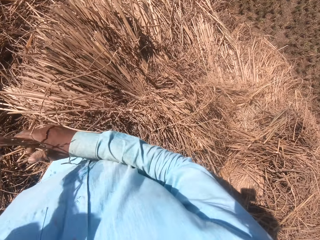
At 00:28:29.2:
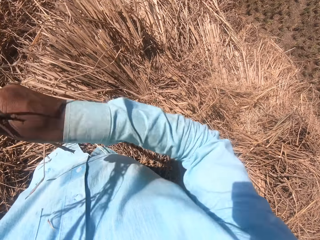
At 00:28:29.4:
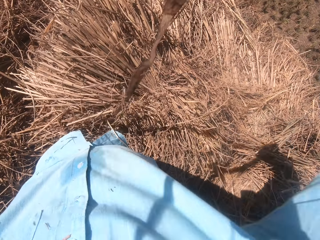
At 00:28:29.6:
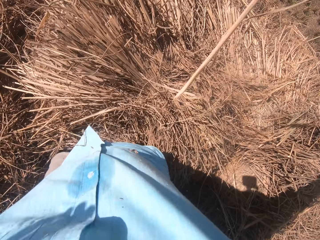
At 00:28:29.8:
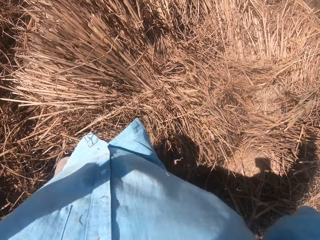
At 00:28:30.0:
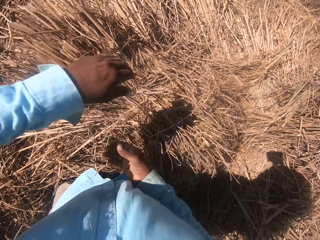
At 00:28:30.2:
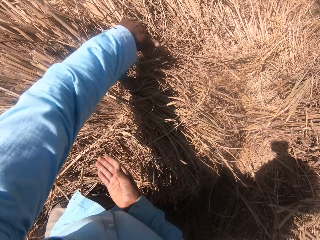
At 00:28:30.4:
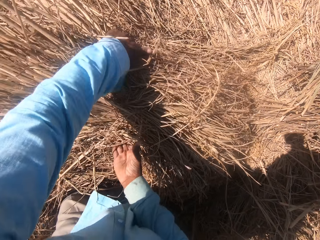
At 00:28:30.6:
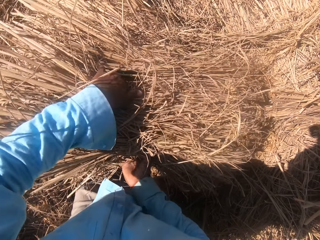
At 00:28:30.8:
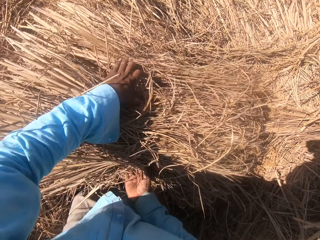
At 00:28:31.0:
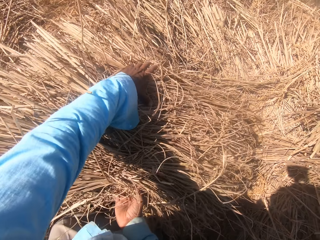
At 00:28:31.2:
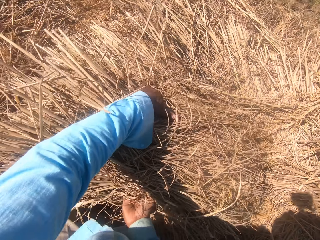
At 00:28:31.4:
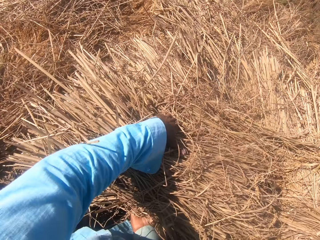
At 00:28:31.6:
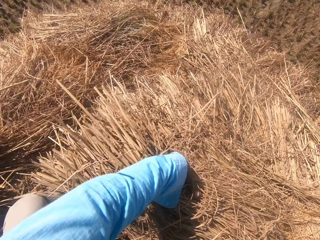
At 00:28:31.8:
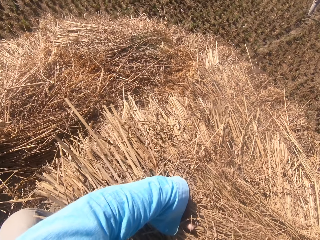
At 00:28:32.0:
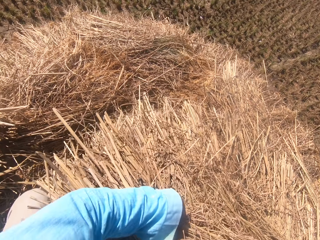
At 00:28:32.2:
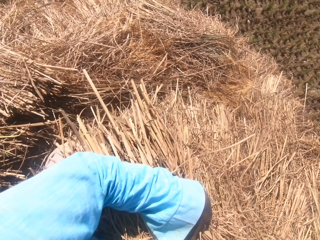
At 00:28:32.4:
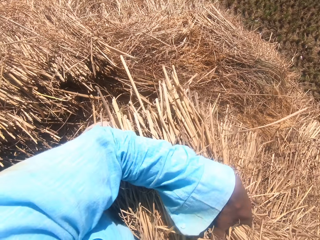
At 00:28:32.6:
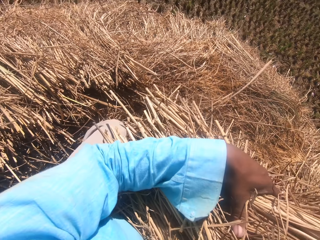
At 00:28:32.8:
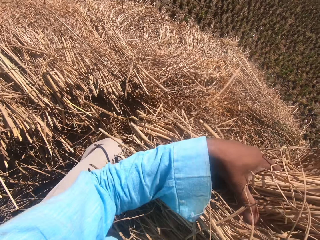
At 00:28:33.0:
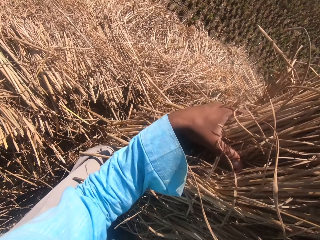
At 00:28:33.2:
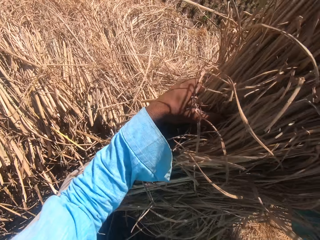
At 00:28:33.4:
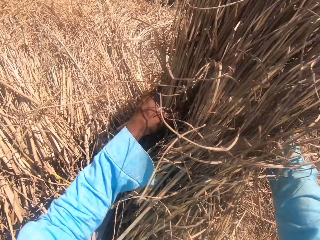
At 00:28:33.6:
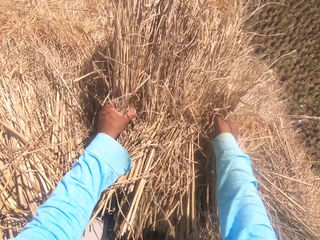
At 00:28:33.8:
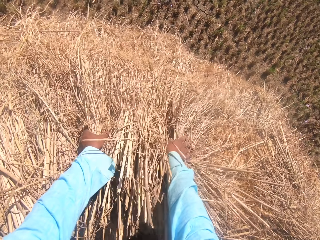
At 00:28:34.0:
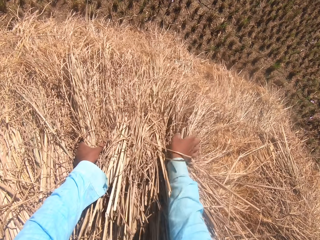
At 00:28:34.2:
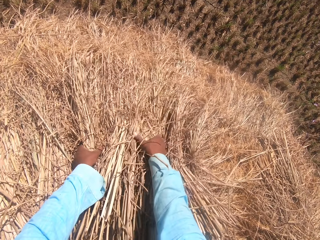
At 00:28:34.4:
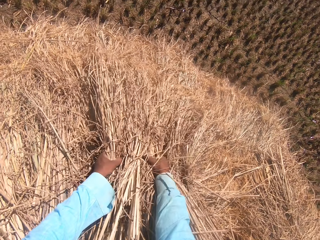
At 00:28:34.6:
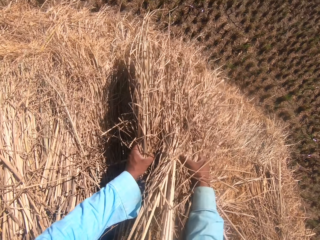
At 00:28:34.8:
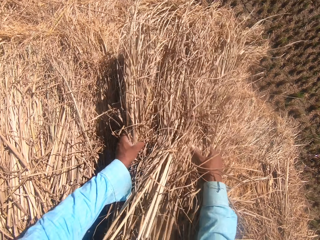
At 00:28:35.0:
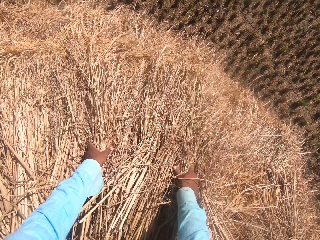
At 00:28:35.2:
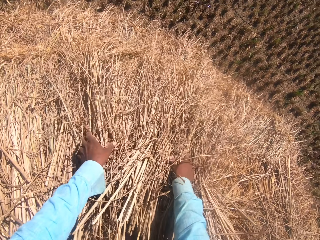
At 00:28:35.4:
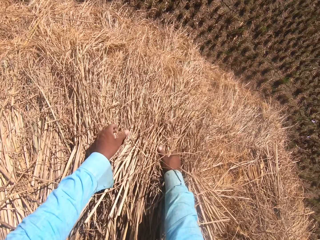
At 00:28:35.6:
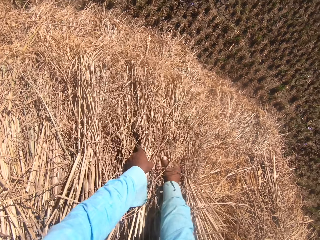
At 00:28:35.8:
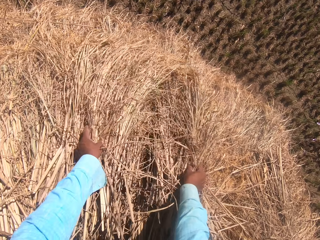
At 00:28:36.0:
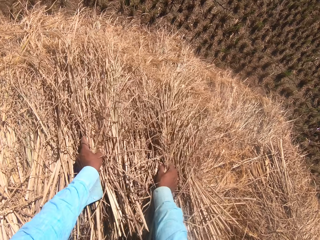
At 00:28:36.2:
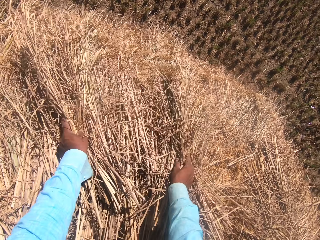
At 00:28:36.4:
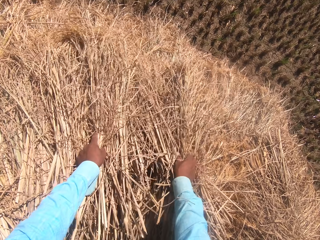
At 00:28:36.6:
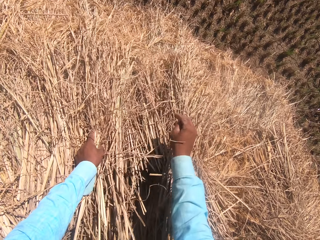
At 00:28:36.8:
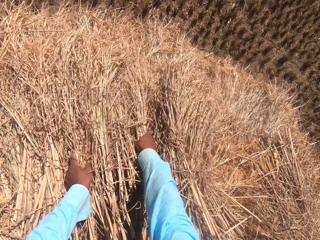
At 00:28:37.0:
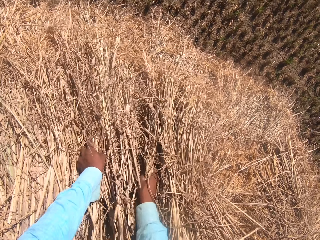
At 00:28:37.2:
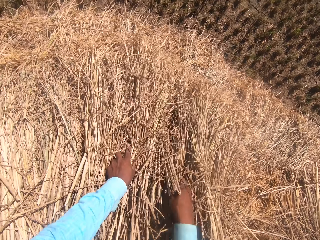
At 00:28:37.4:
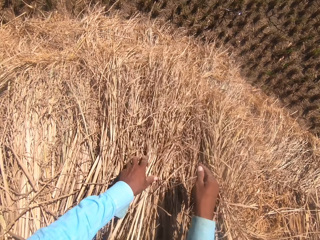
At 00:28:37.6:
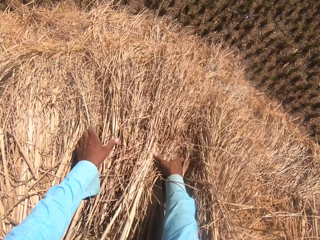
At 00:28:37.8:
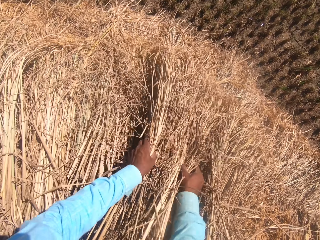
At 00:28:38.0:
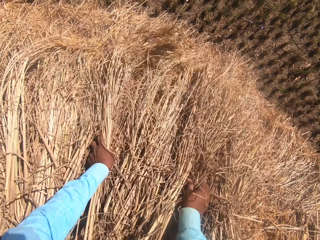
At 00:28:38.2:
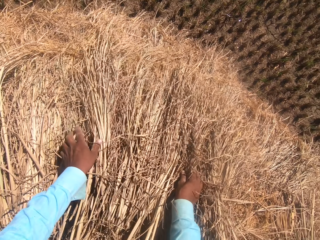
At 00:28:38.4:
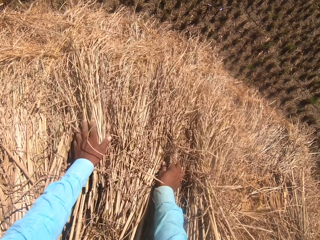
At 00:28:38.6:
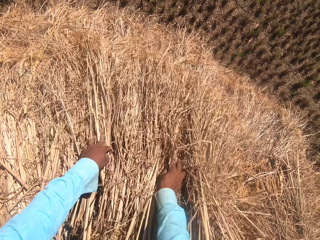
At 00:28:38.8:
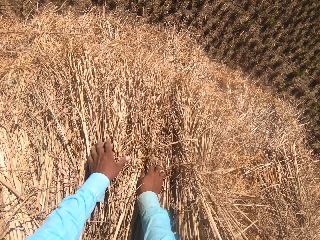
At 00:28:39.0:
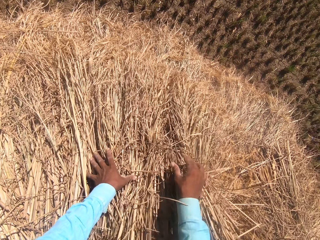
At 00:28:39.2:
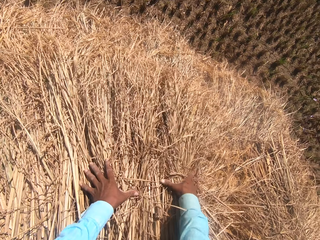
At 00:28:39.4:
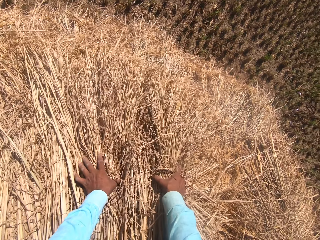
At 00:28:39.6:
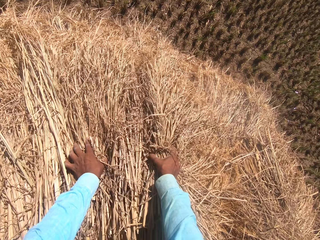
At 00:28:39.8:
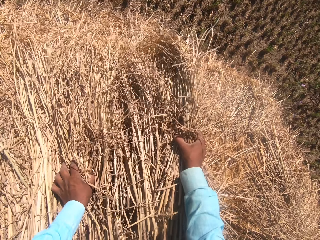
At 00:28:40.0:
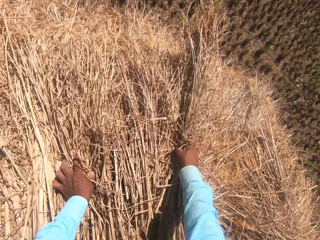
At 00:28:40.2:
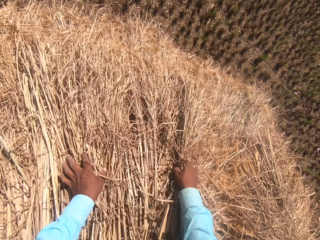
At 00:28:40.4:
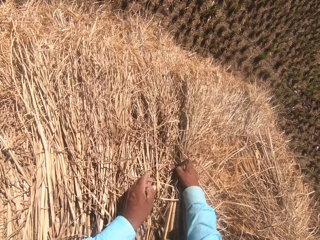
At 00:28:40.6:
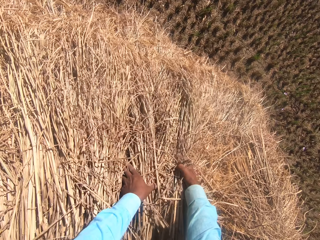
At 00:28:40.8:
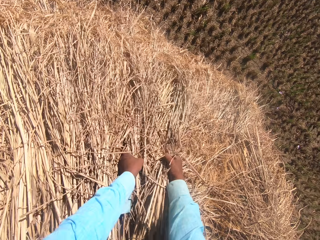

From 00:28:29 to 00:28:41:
The camera wearer unties the roll of grass. He moves the rope in his hands. He tosses the rope on the floor with his right hand. He moves the straw grass on the floor with his hands. He takes a roll of grass. He adjusts the dry grass.

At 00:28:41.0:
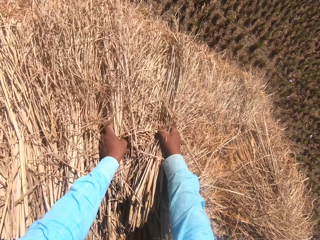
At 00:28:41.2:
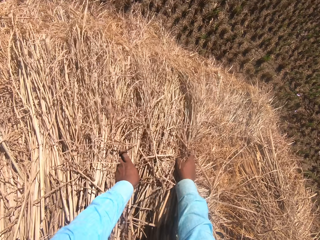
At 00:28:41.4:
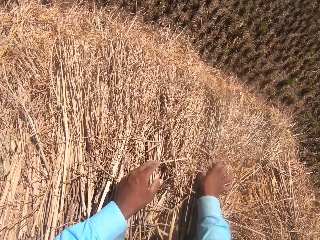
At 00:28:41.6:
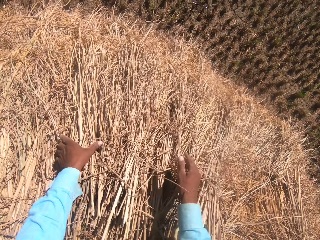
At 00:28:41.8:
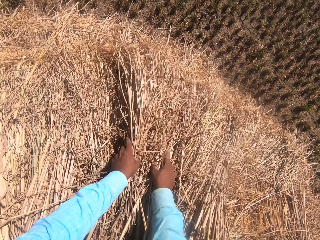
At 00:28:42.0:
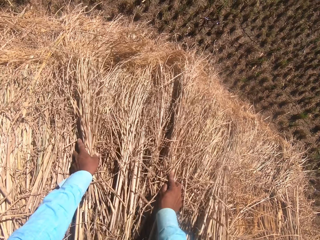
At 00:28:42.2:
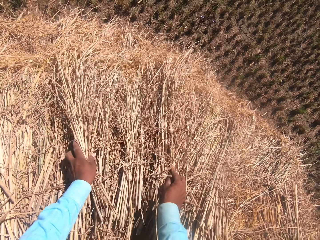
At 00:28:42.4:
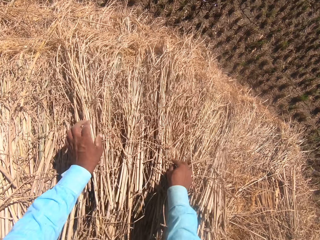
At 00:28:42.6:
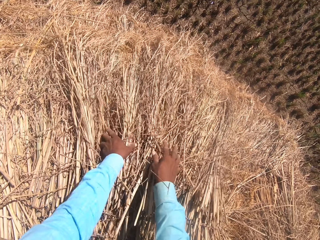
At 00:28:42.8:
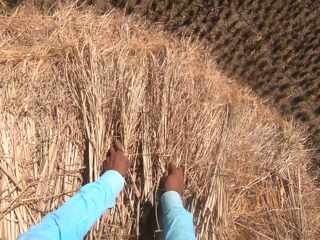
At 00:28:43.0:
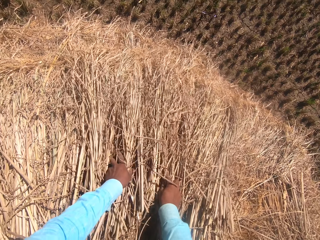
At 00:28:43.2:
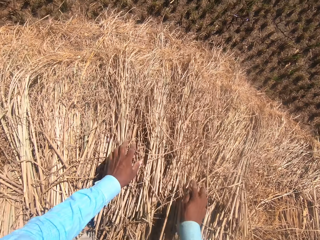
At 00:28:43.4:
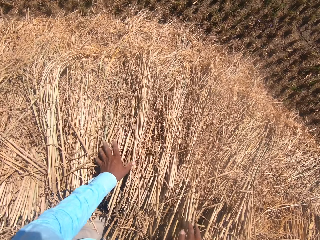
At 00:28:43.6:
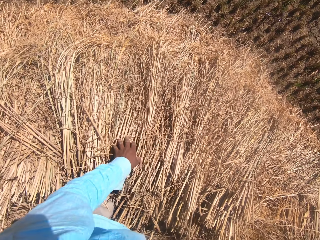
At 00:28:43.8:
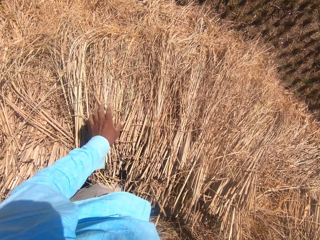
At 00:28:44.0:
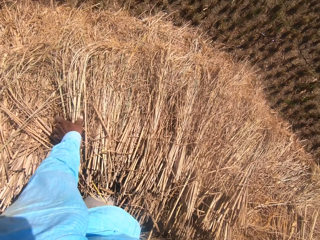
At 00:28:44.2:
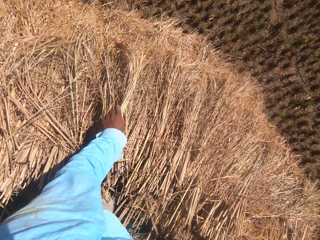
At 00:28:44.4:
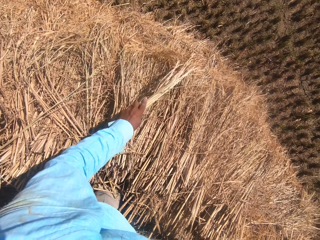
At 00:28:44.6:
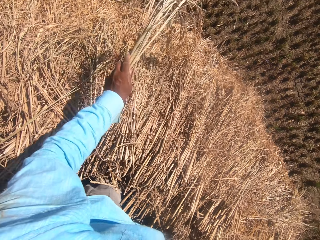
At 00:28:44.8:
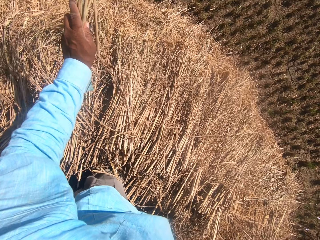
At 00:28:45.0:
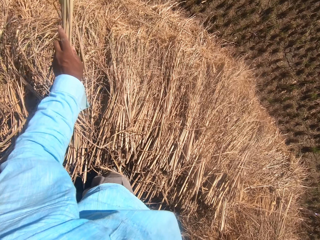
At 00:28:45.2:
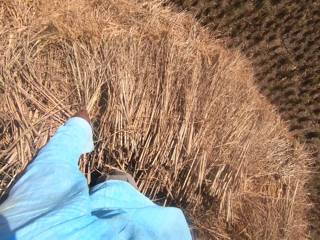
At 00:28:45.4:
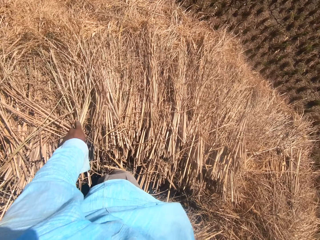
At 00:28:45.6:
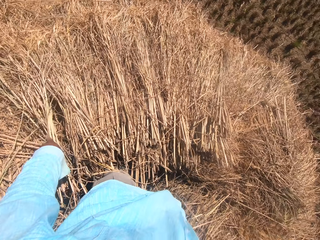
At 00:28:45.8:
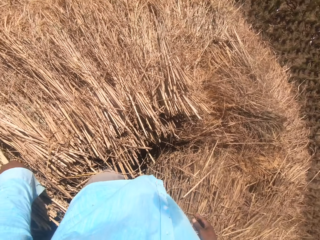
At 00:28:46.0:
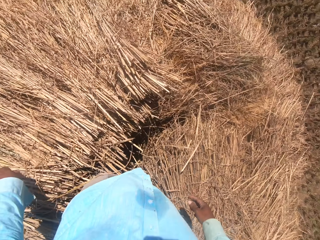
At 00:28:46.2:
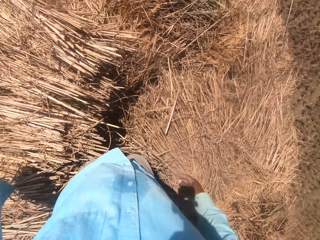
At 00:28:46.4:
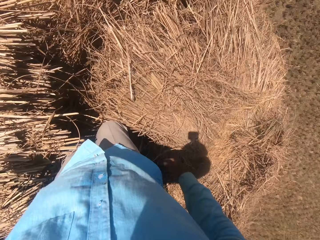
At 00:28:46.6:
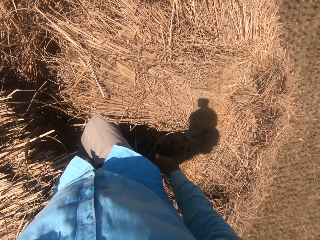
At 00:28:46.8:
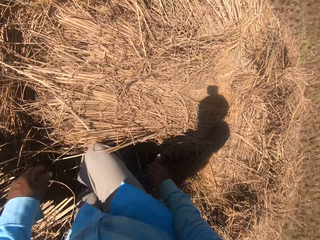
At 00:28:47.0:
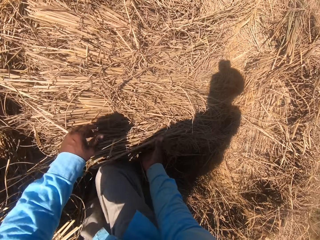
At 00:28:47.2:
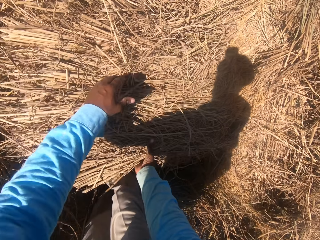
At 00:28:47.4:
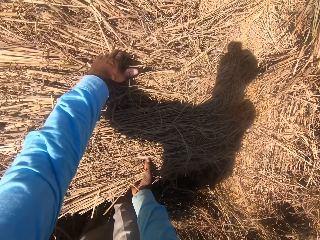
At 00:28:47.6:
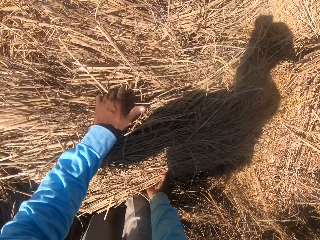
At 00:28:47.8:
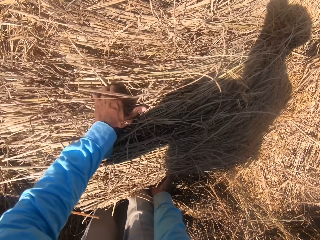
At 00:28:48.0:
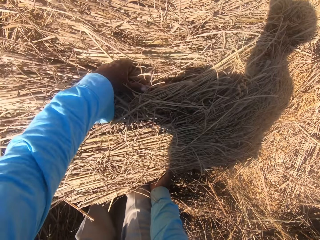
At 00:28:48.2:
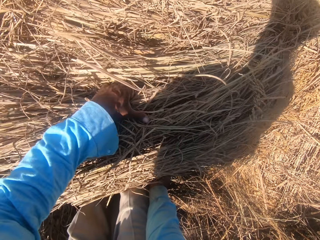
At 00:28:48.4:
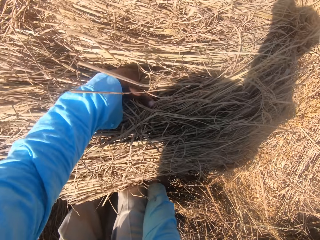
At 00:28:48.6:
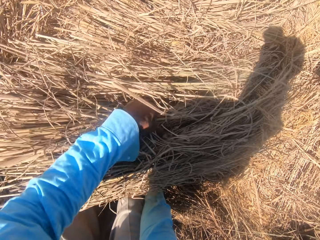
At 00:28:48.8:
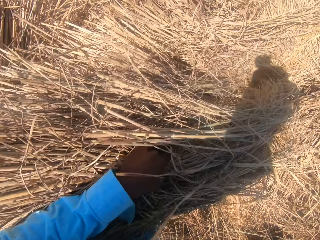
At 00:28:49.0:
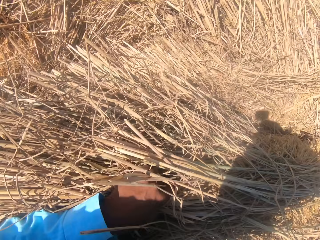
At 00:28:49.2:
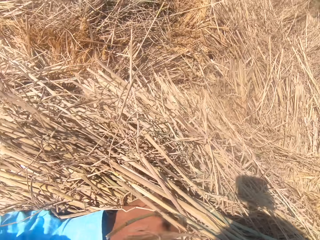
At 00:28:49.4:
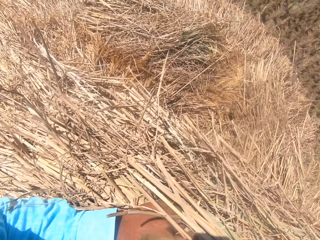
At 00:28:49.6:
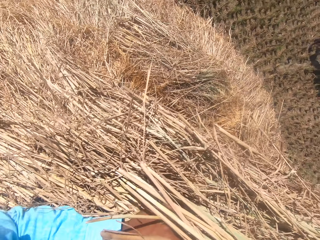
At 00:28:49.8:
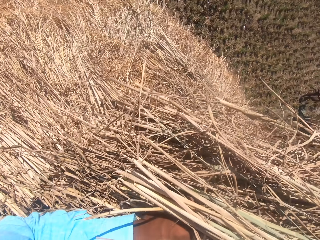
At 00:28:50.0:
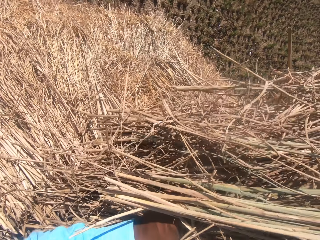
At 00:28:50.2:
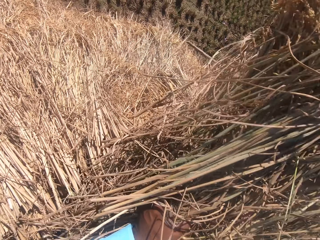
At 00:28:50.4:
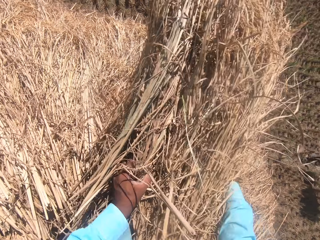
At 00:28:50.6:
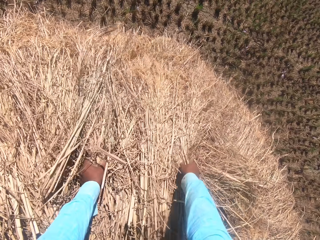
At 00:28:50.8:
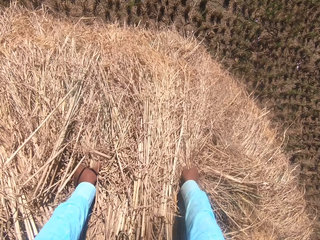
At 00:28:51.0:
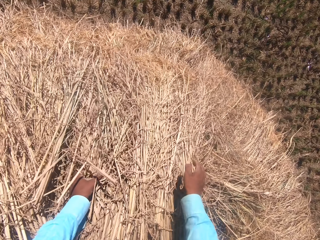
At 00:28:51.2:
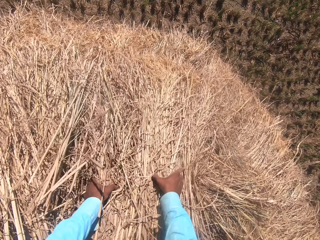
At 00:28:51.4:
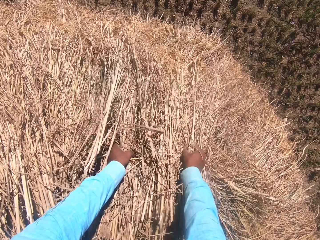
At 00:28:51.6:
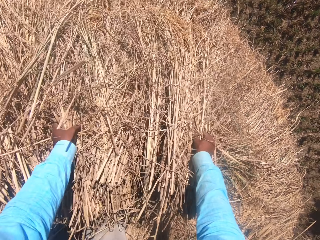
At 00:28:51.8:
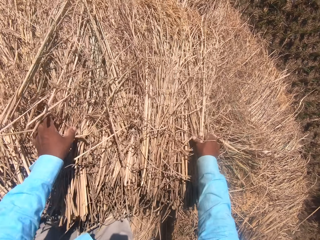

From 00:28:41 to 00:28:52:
The camera wearer adjusts the dry grass. They take a roll of grass. They put the rolls in alignment.
